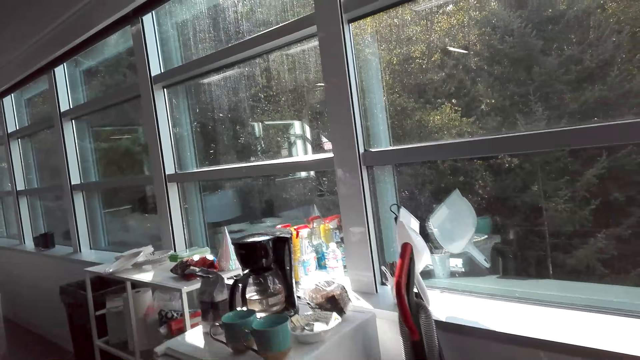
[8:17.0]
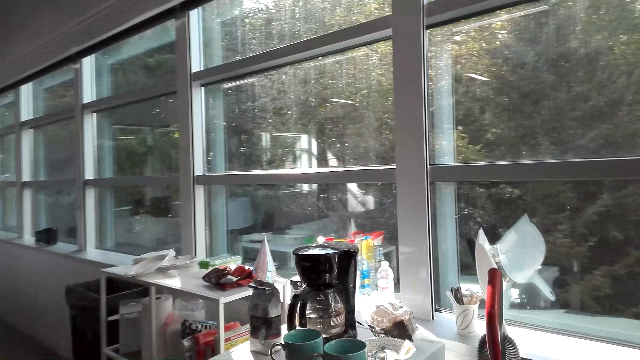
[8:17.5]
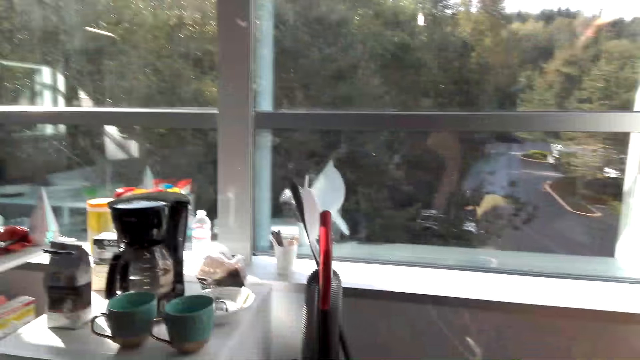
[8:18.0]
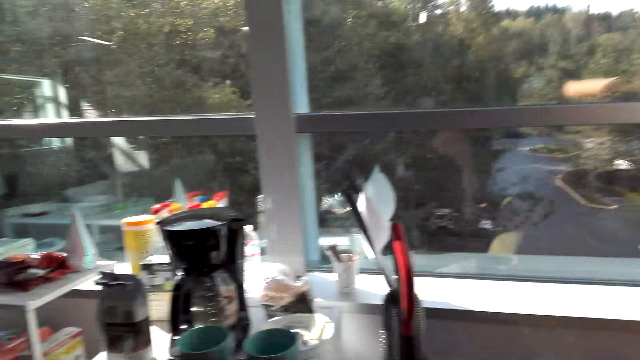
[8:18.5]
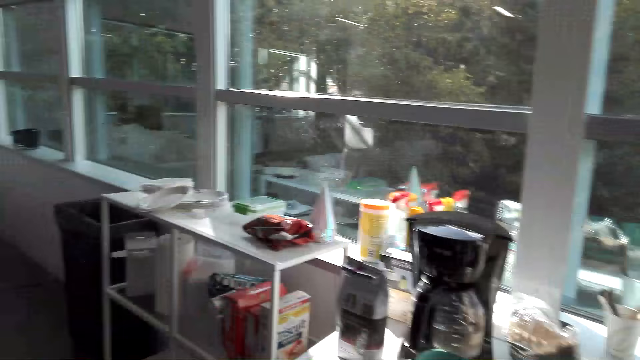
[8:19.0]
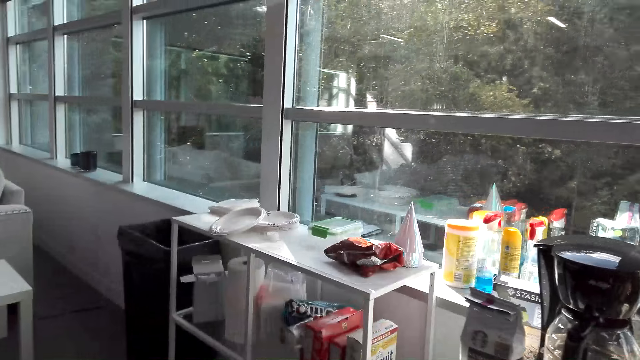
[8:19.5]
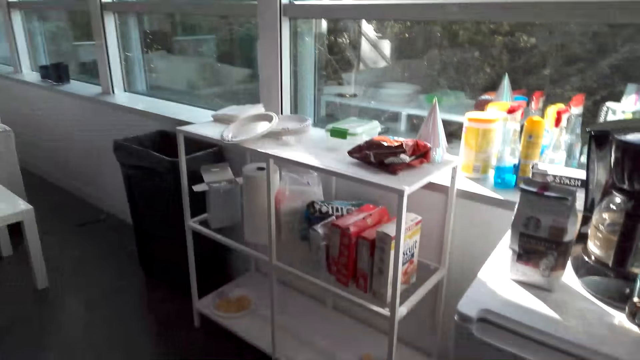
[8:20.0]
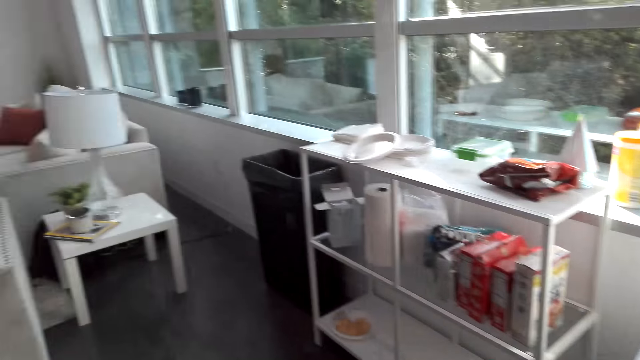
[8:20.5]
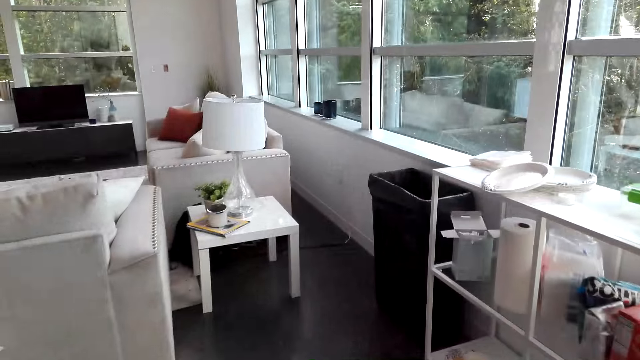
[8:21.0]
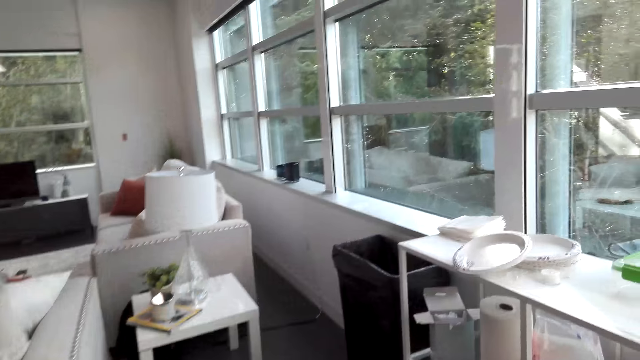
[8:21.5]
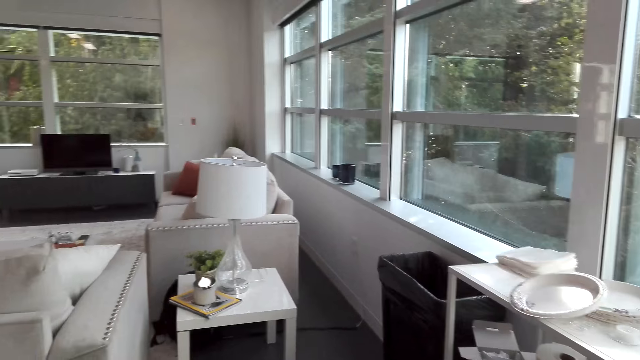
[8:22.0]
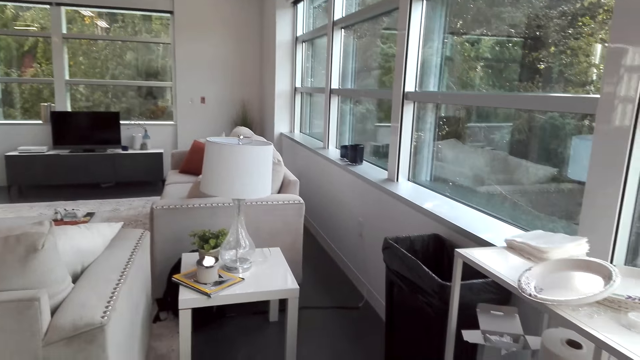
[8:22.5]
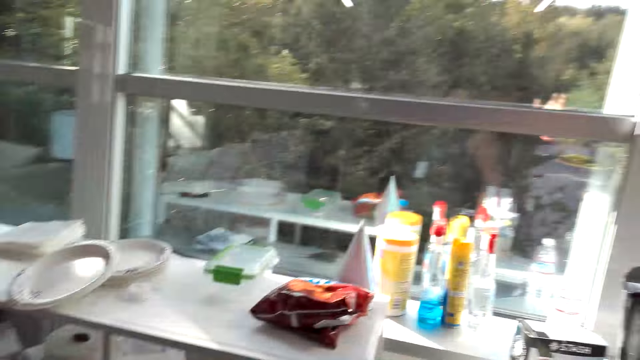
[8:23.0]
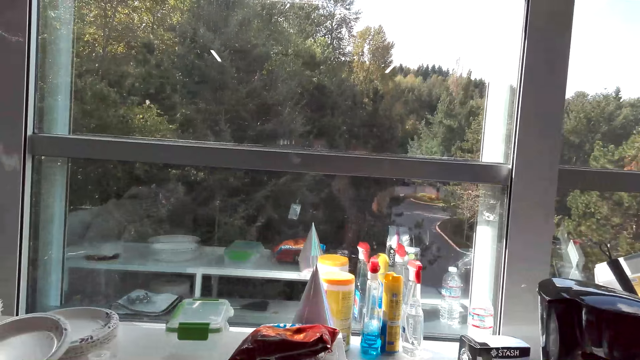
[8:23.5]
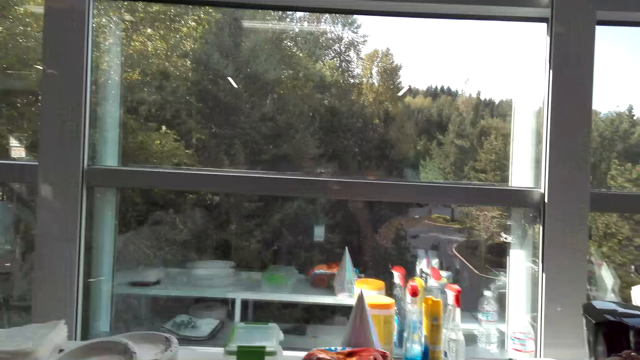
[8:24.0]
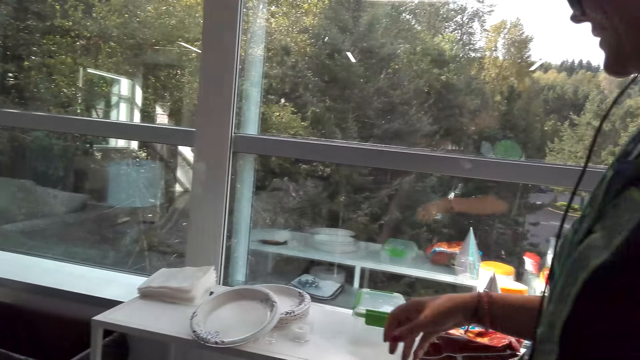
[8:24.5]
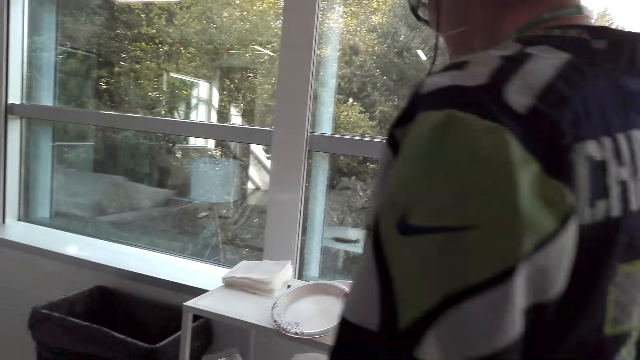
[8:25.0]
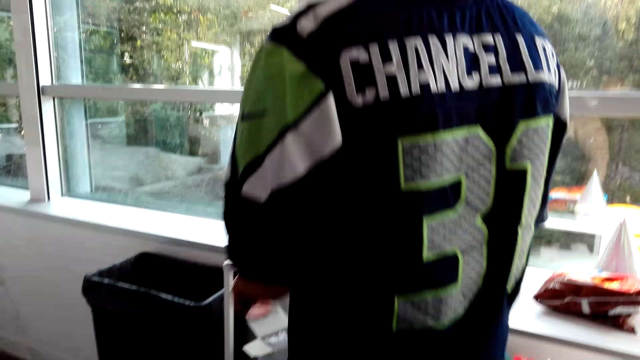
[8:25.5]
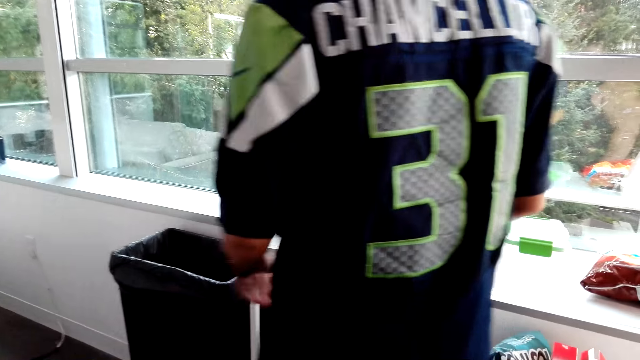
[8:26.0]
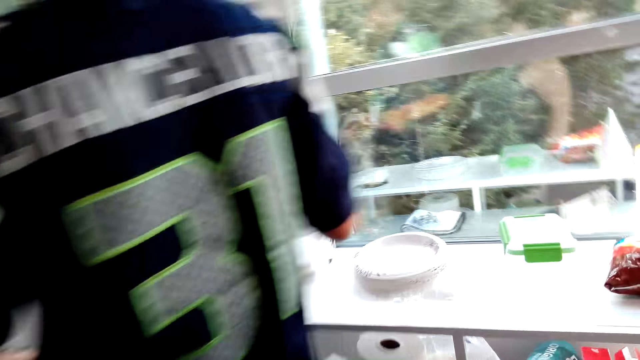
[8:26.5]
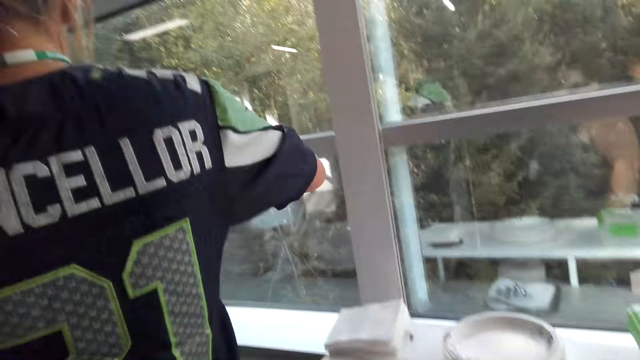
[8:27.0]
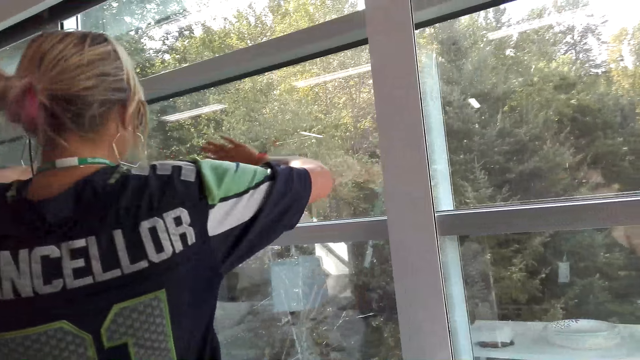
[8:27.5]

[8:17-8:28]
The camera wearer talks to the woman. The woman talks to the camera wearer repeatedly. The camera wearer talks to the woman. The woman aligns the plates.

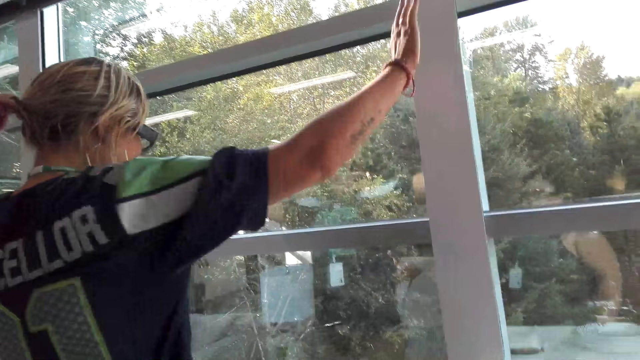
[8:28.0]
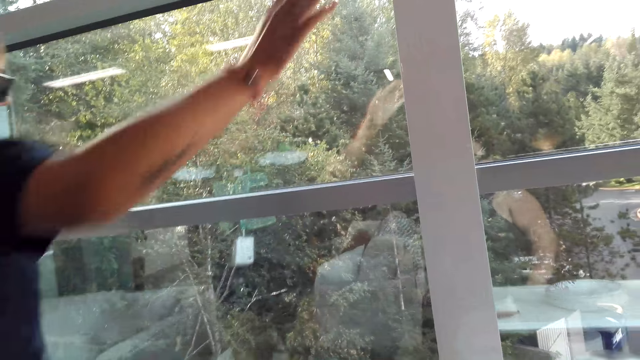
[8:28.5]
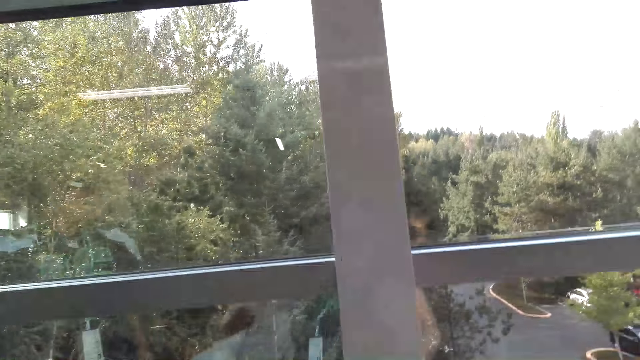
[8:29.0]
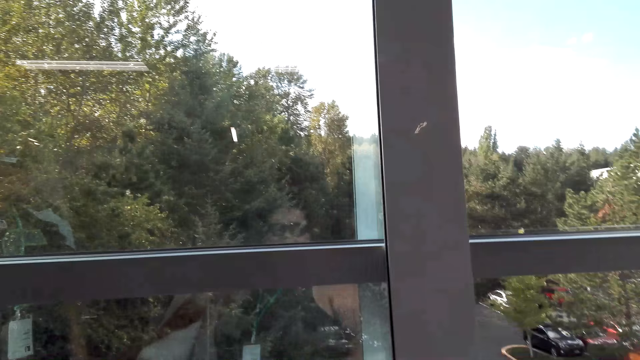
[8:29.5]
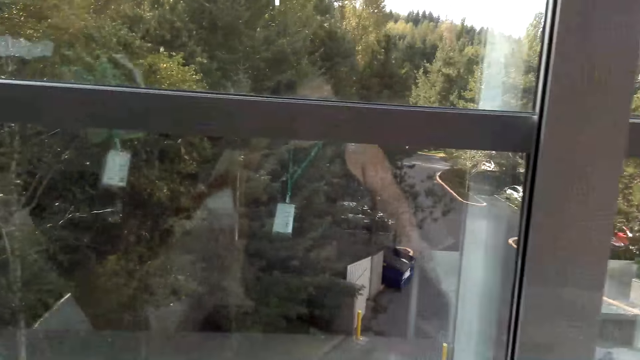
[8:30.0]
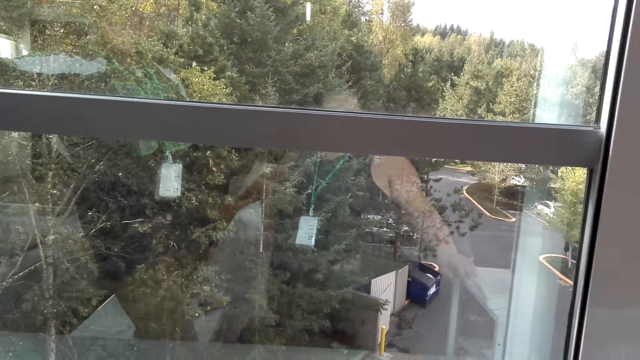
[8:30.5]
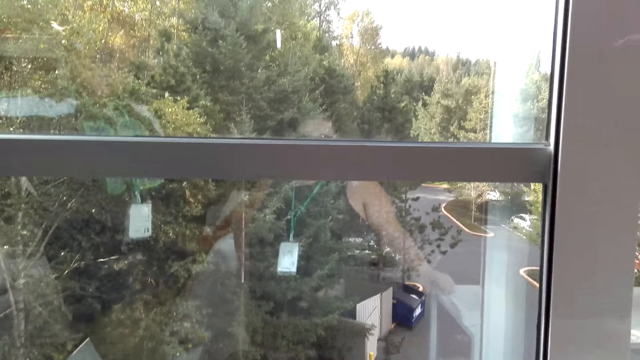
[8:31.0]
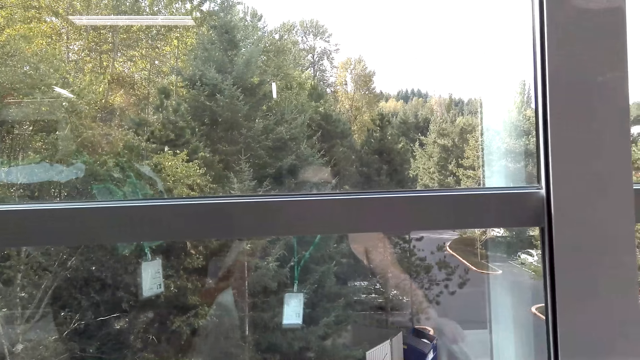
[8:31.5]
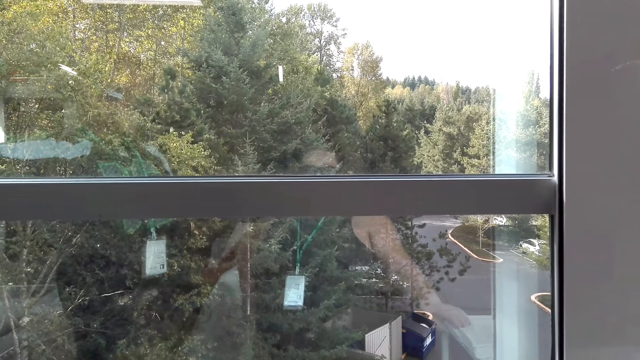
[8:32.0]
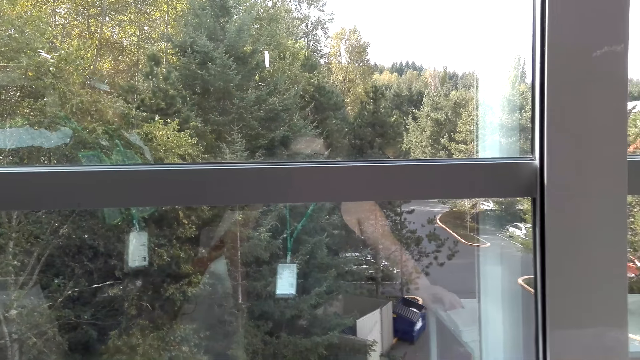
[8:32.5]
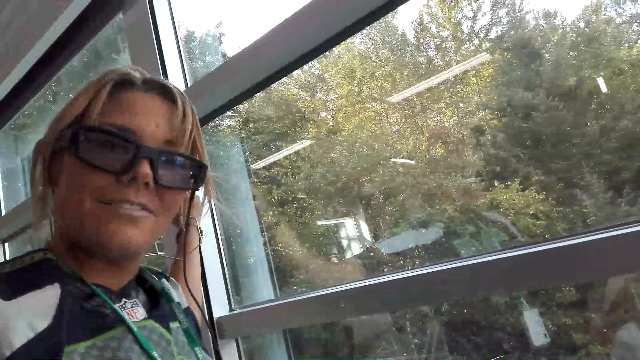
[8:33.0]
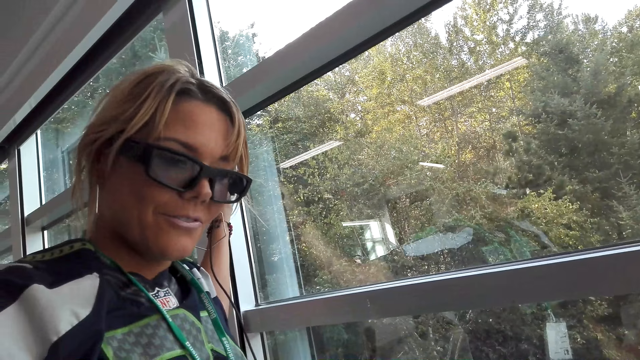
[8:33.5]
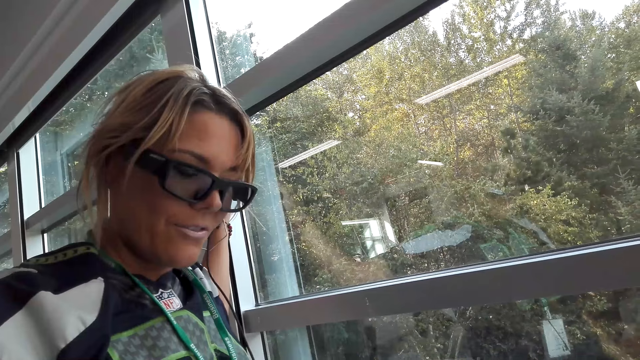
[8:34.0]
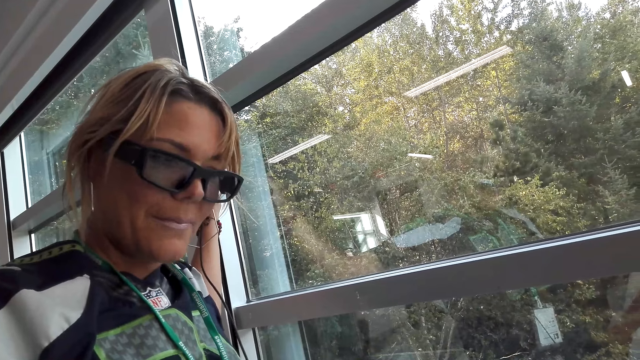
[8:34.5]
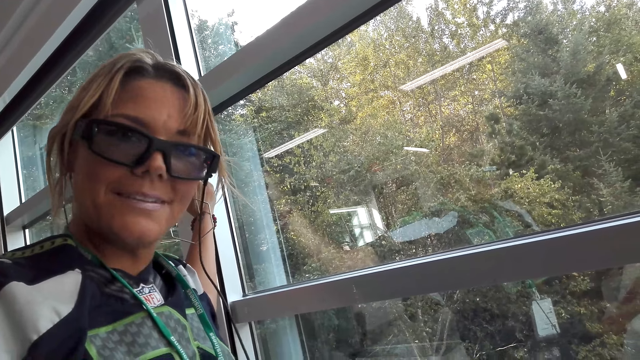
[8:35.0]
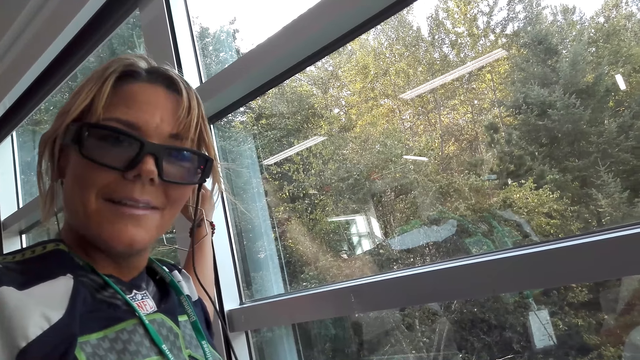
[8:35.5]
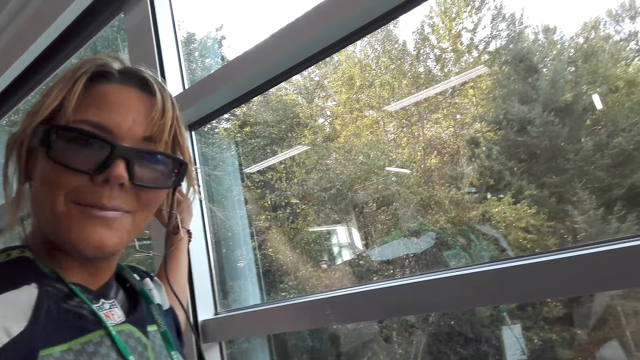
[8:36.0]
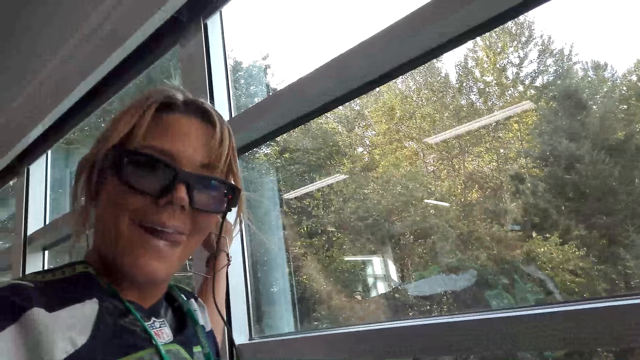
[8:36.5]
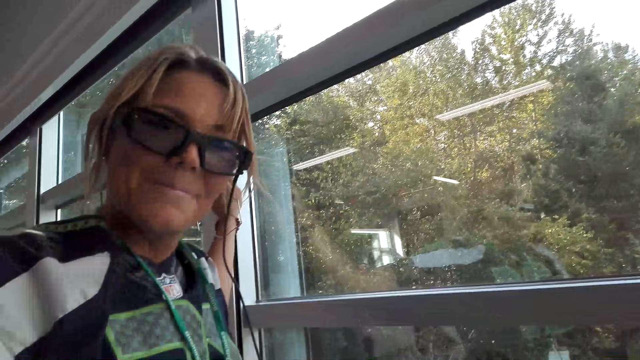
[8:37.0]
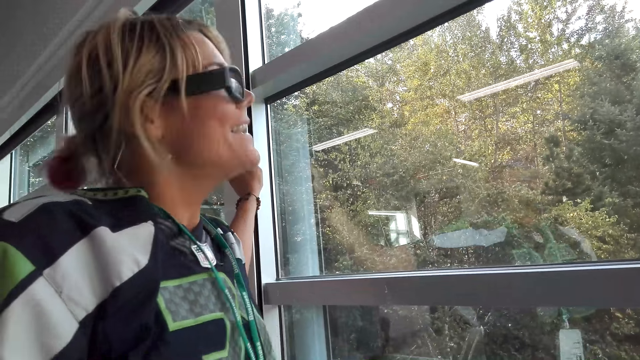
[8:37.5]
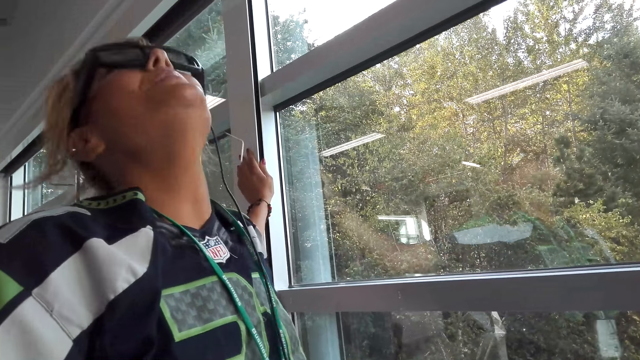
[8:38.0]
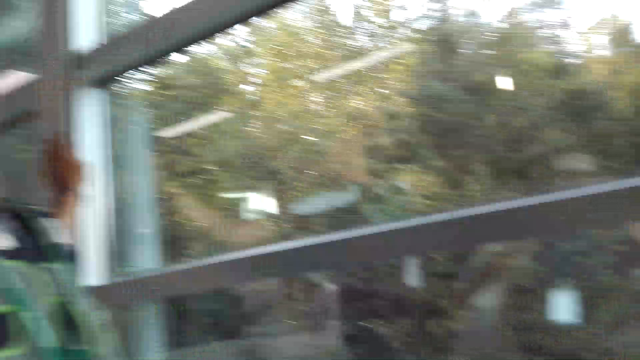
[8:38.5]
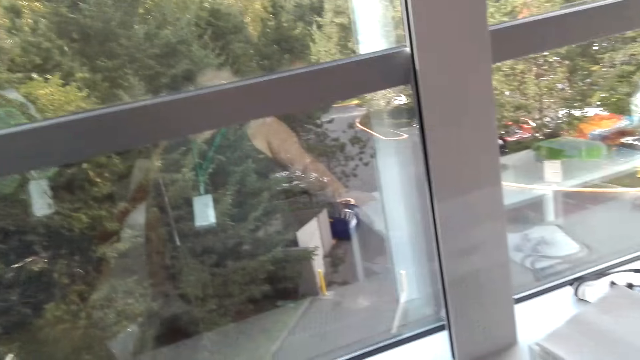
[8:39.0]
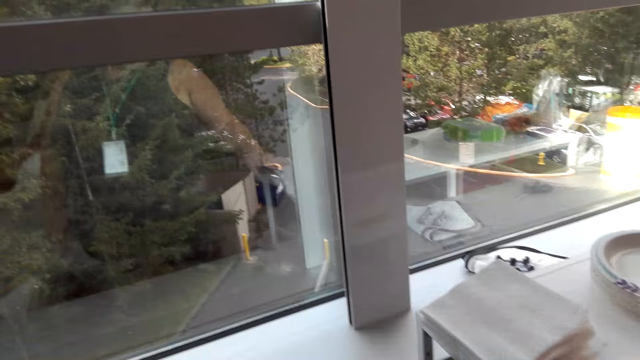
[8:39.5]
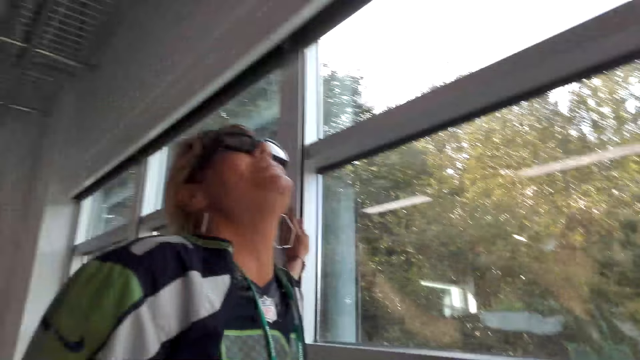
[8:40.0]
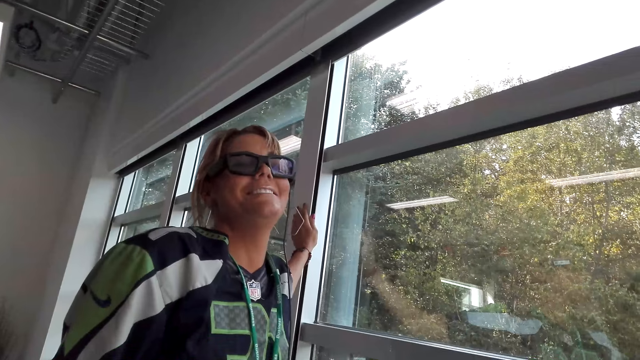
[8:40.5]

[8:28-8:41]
The camera wearer talks to the woman. The woman talks to the camera wearer. The woman talks to the camera wearer again. The camera wearer looks at the woman and talks to the woman. The woman talks to the camera wearer. The woman talks to the camera wearer again. The camera wearer looks around.
